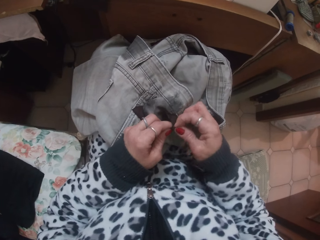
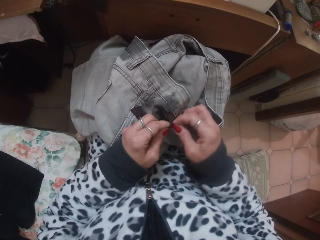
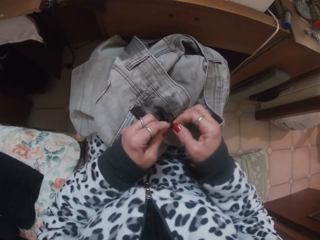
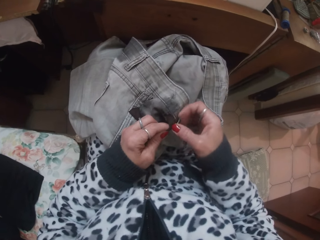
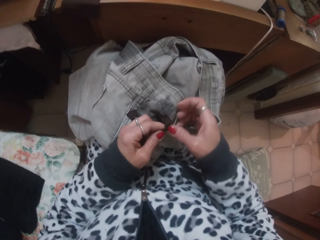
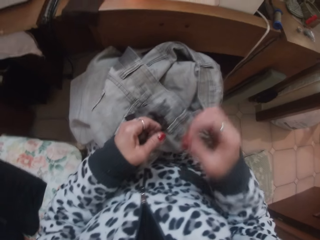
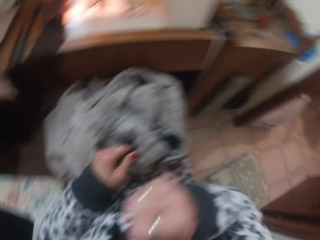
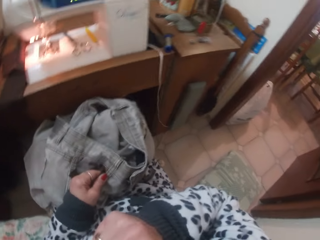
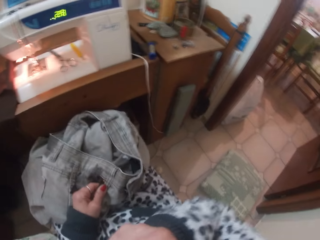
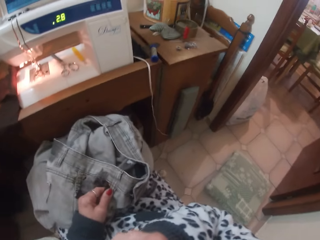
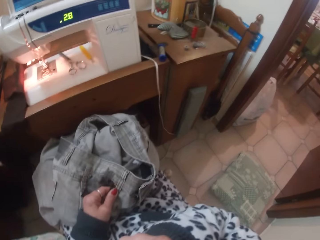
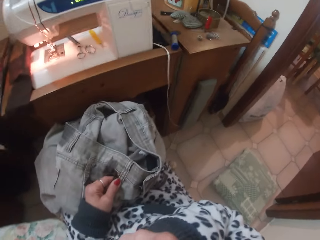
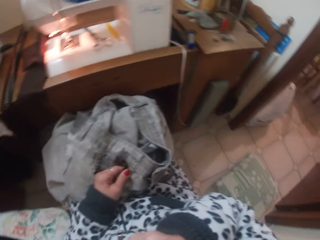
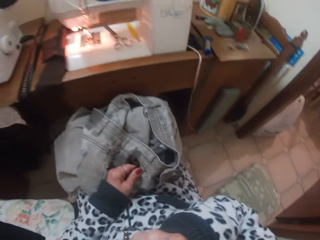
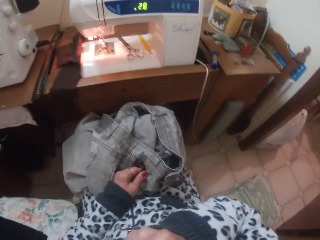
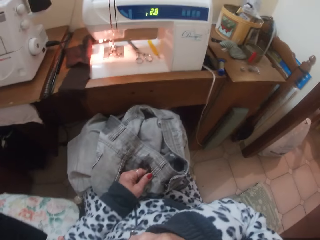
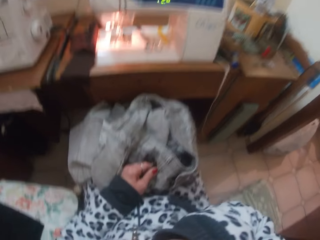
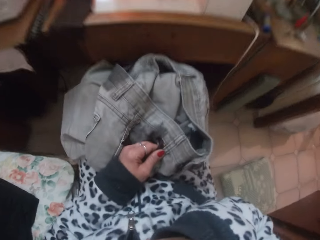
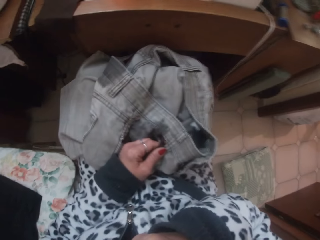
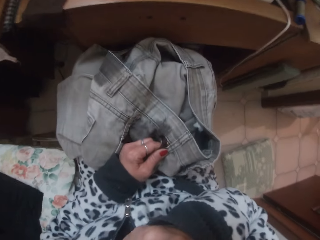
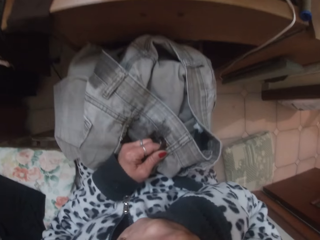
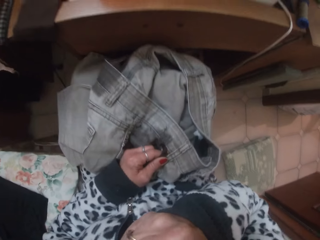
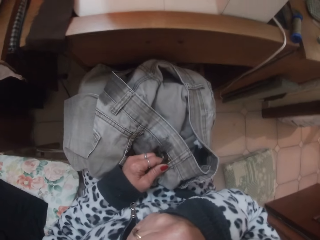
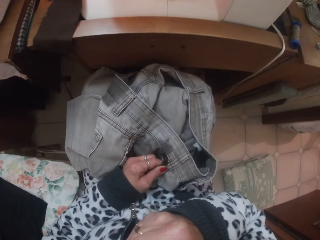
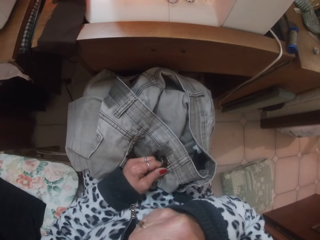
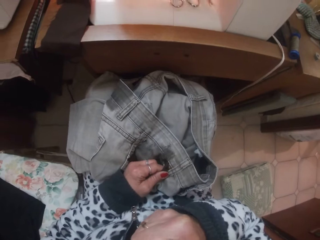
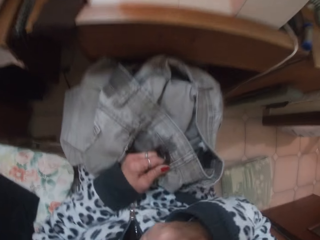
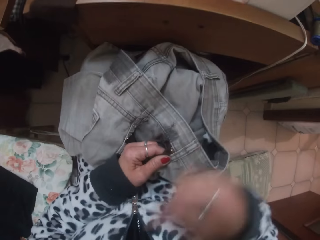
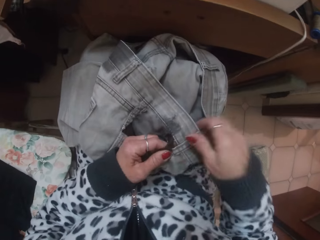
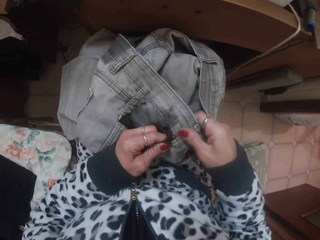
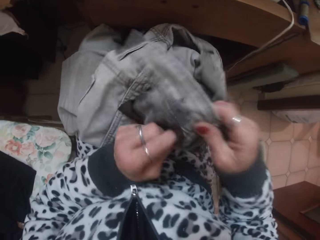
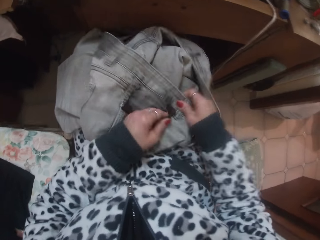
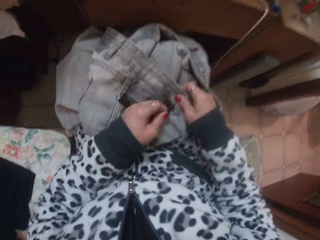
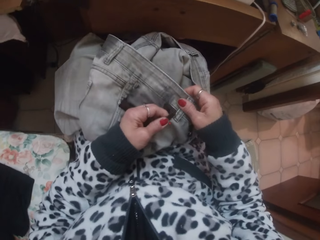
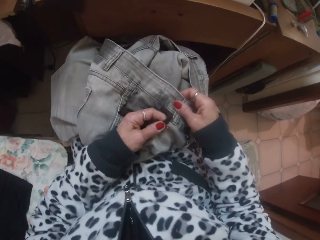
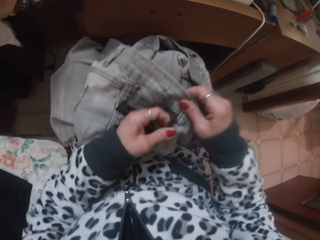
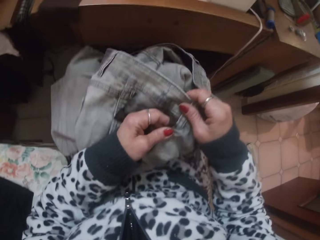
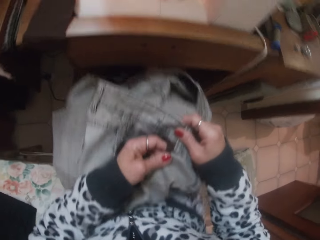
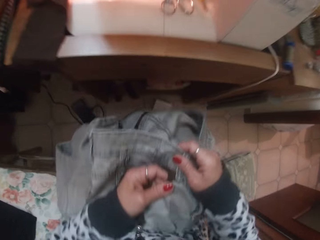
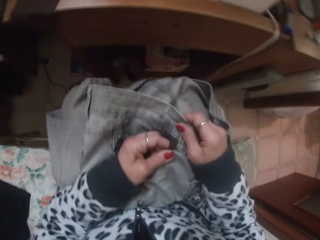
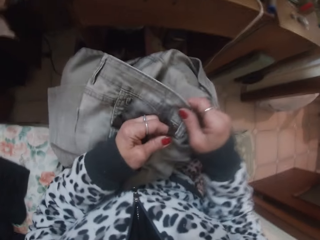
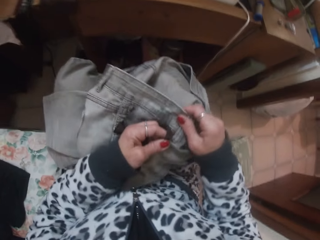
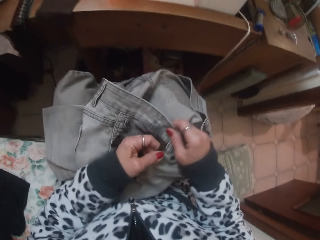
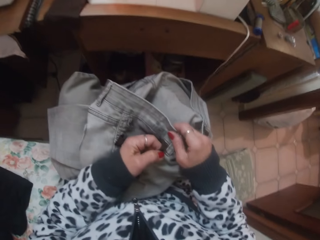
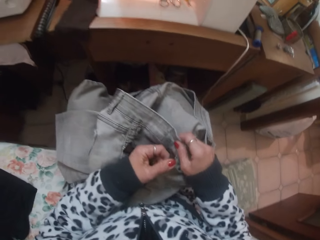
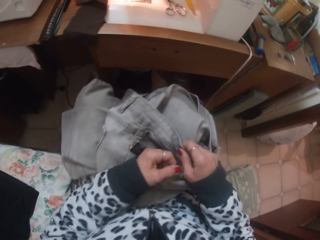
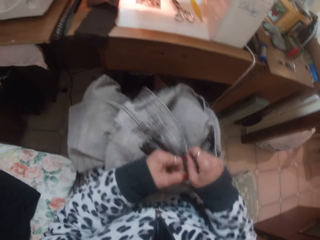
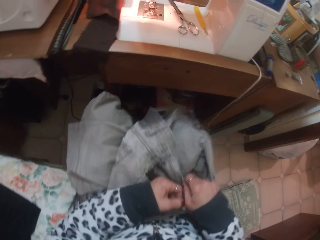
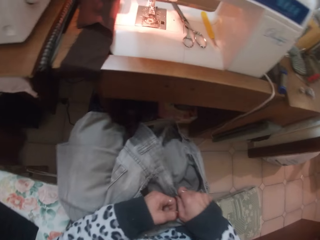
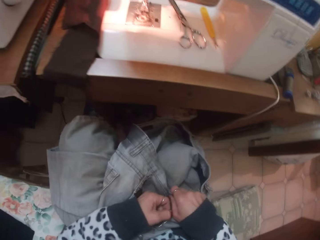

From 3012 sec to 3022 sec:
The camera wearer moves the hand. She touches her face with her right hand. She looks around. She touches the trouser. She touches the trouser again. She adjusts the cloth with both hands. She moves the trouser.

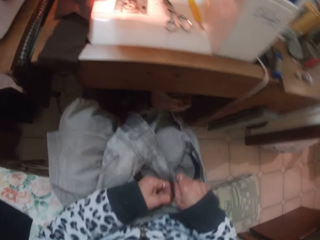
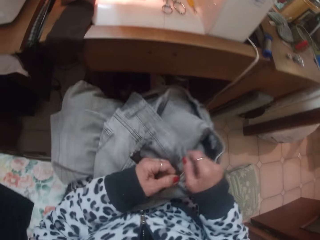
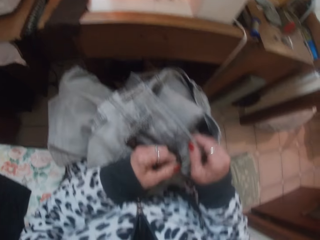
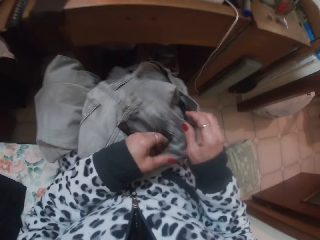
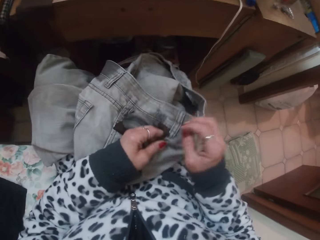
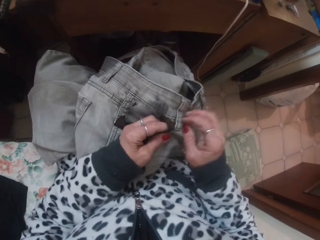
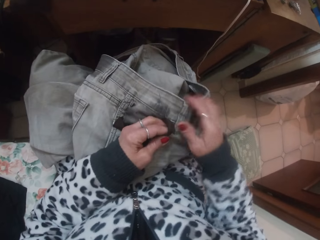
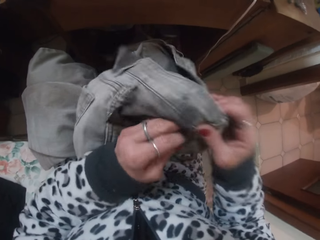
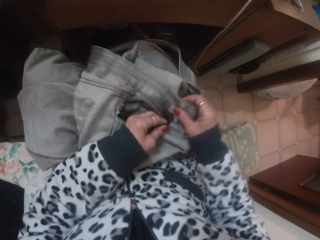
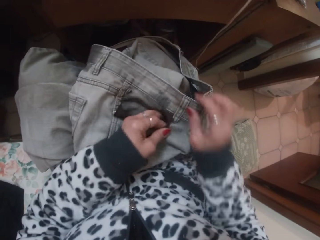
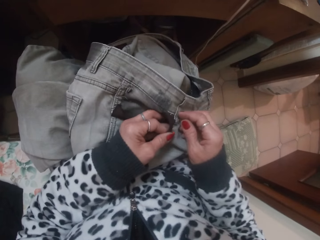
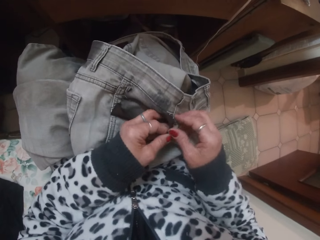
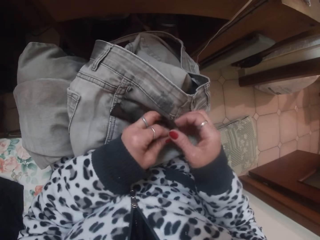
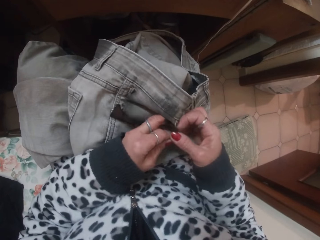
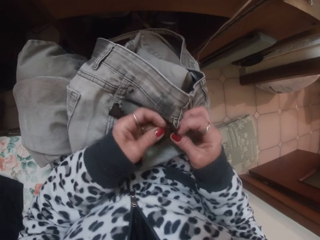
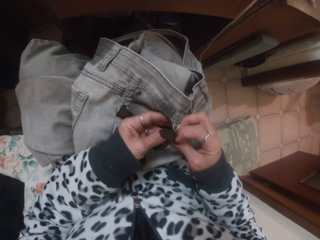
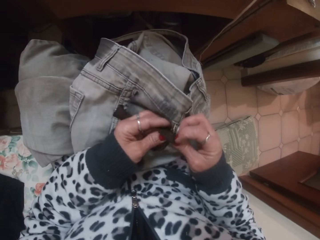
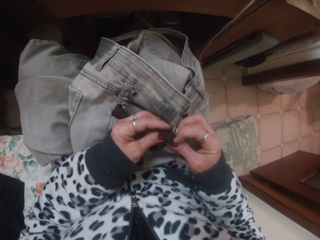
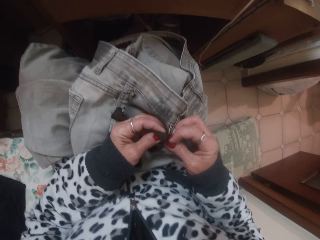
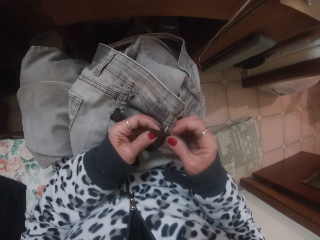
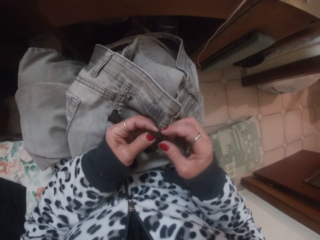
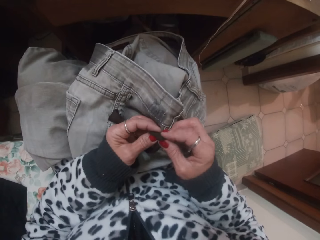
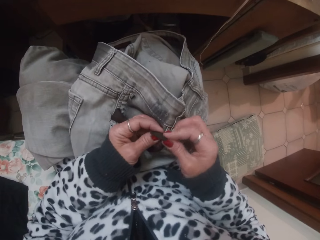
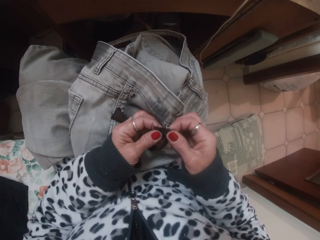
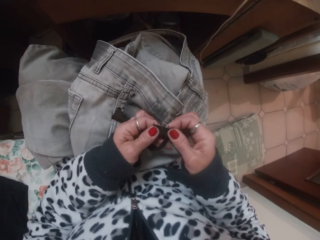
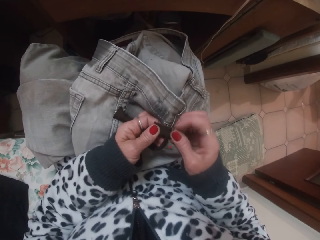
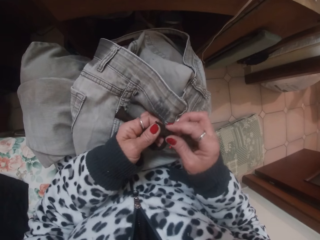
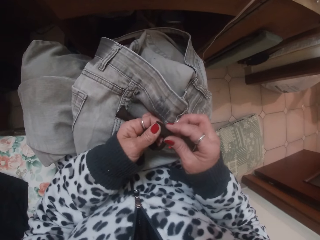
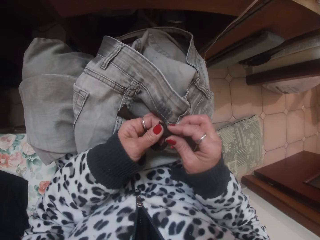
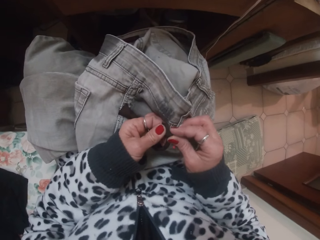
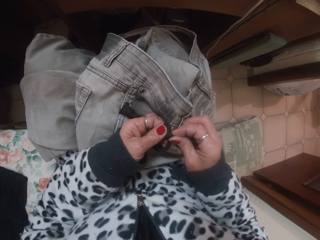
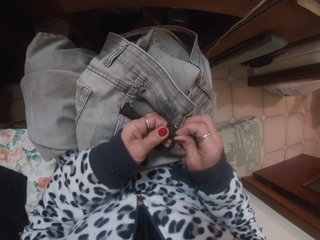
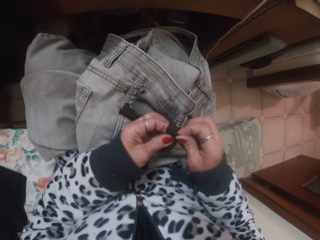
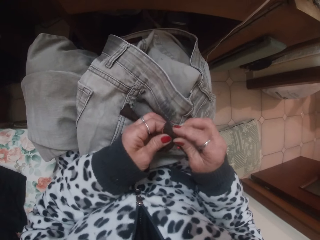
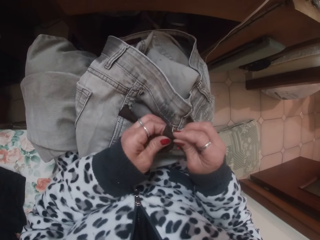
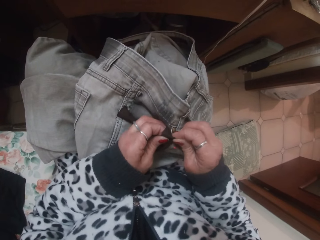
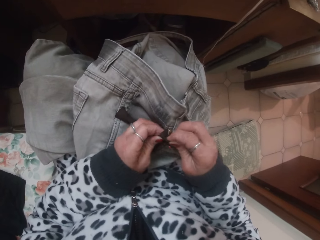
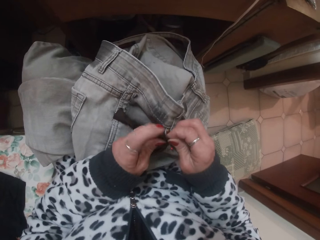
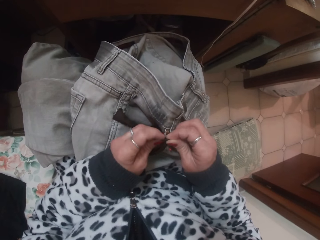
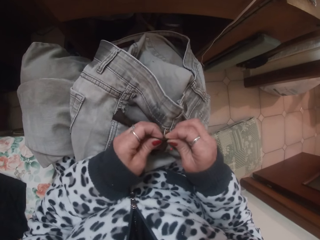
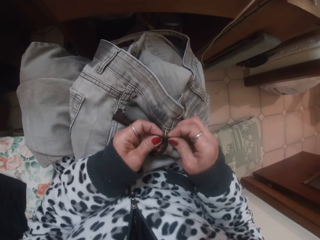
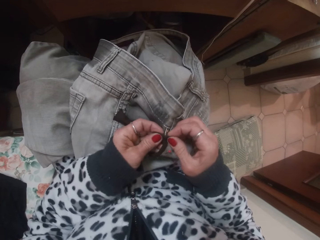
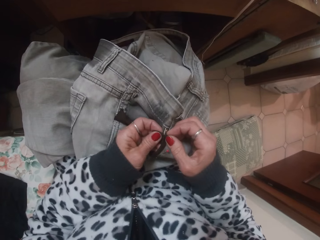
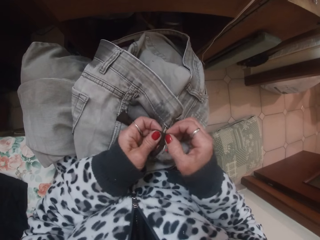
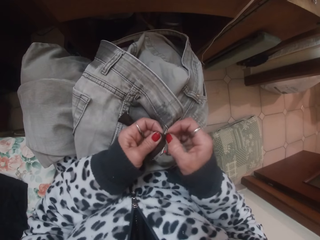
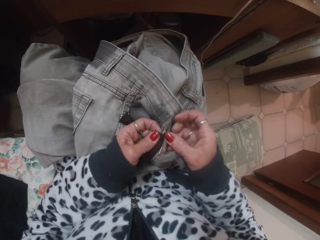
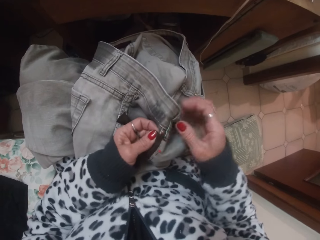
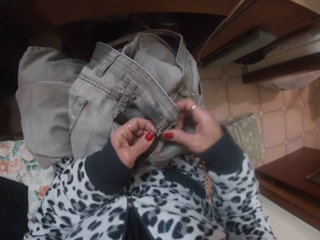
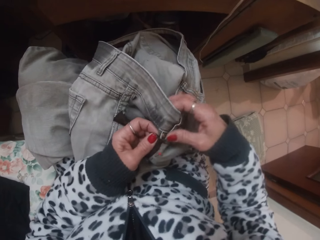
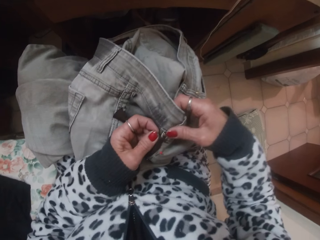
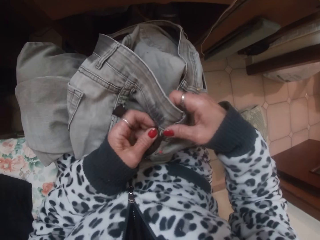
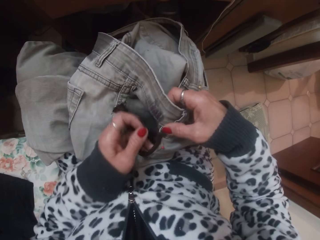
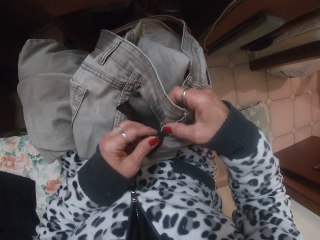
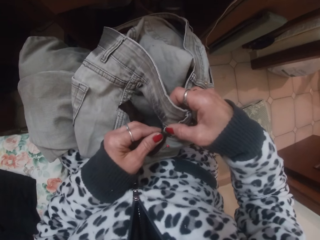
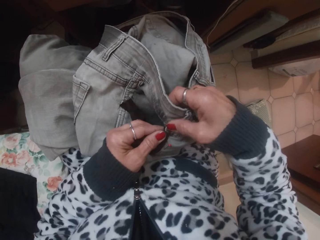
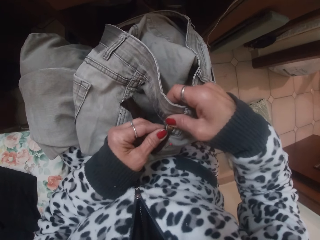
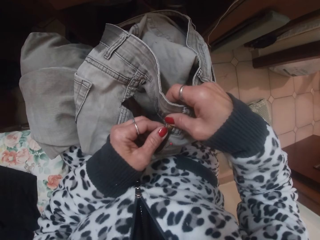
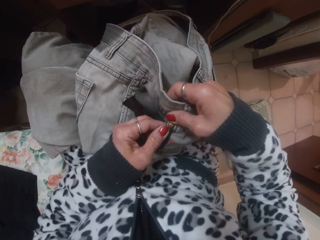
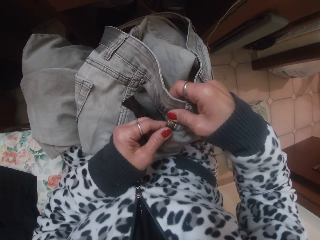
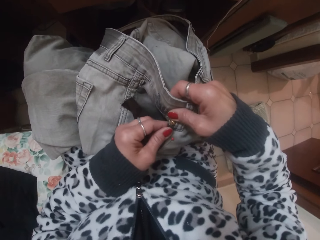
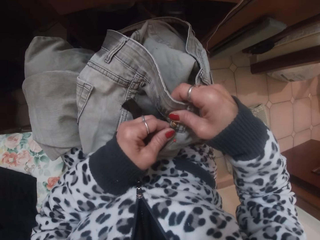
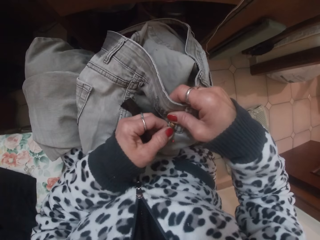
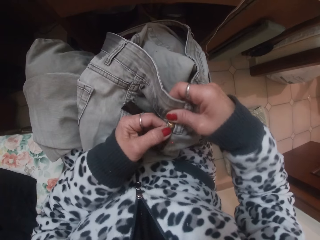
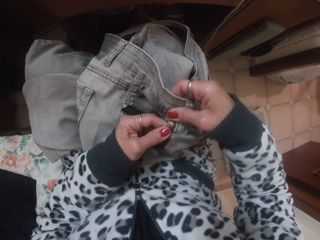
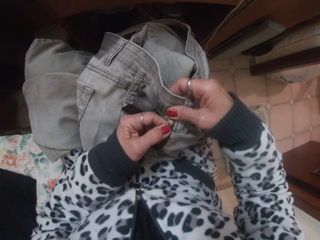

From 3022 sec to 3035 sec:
The camera wearer moves the trouser. They touch the trouser. They fold a part of the cloth with both hands. They touch the trouser. They touch the trouser again.
